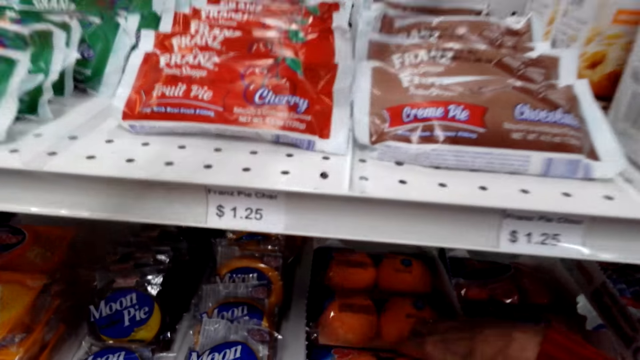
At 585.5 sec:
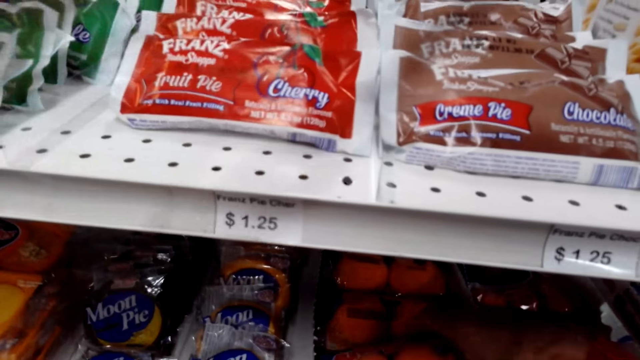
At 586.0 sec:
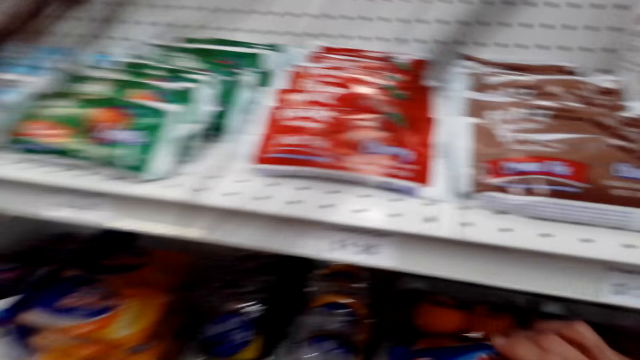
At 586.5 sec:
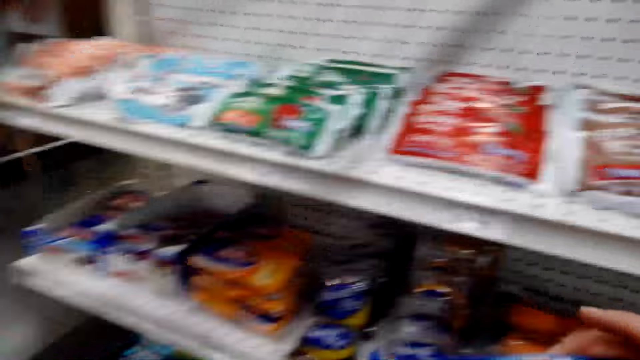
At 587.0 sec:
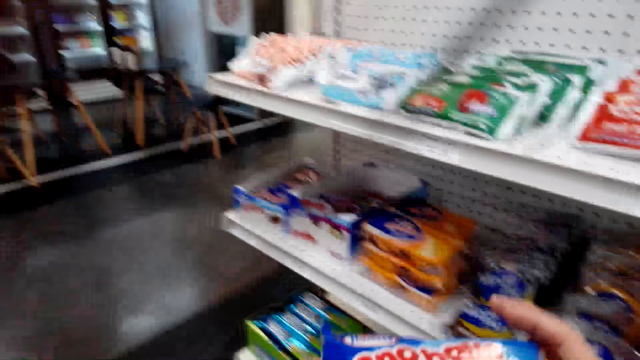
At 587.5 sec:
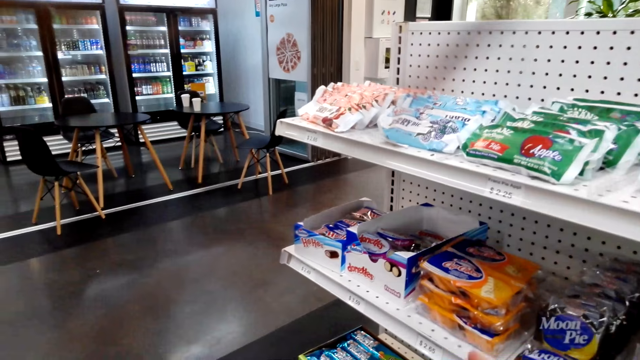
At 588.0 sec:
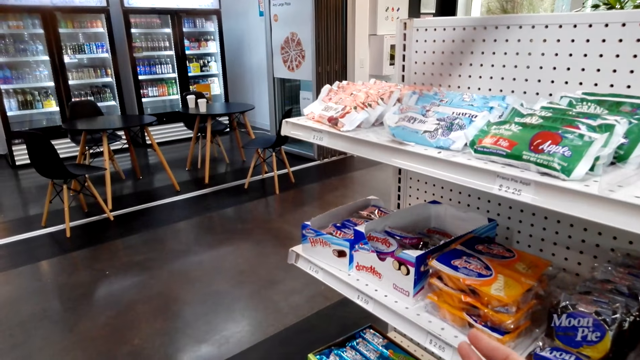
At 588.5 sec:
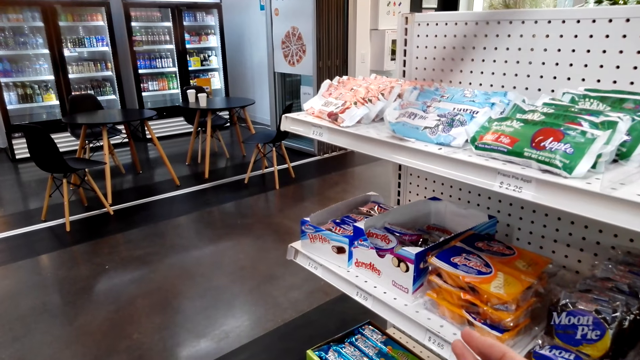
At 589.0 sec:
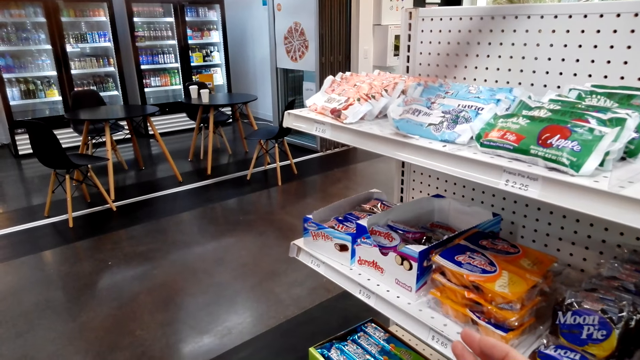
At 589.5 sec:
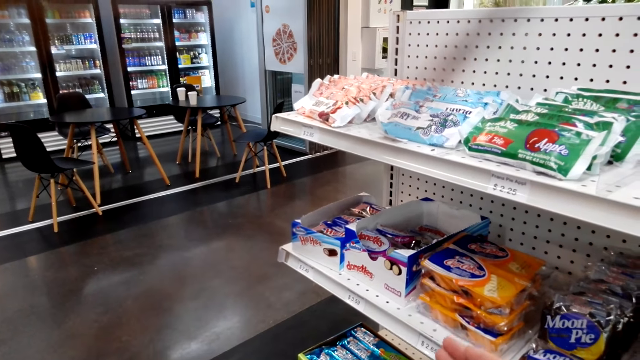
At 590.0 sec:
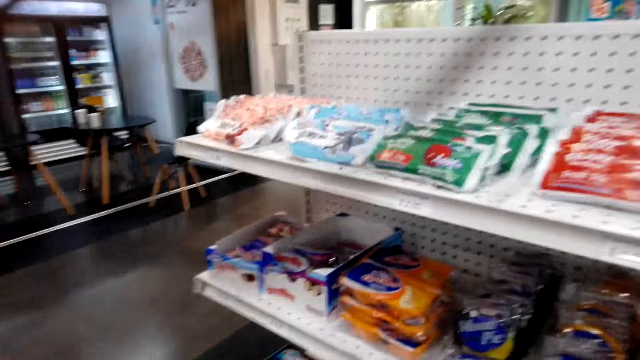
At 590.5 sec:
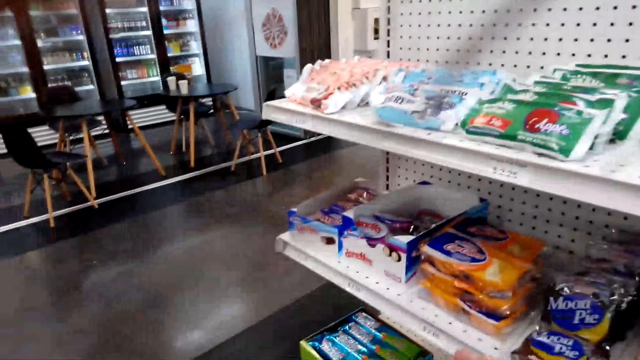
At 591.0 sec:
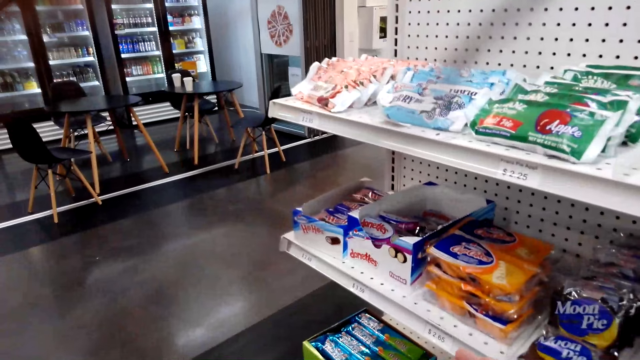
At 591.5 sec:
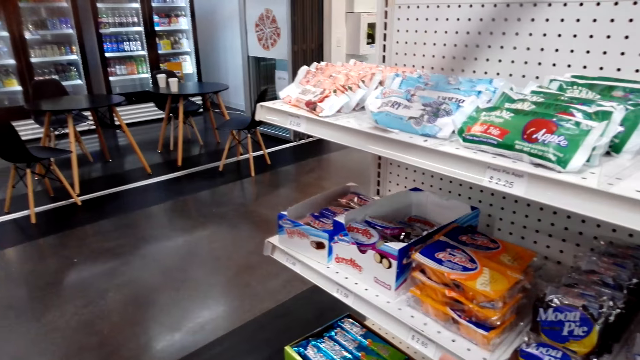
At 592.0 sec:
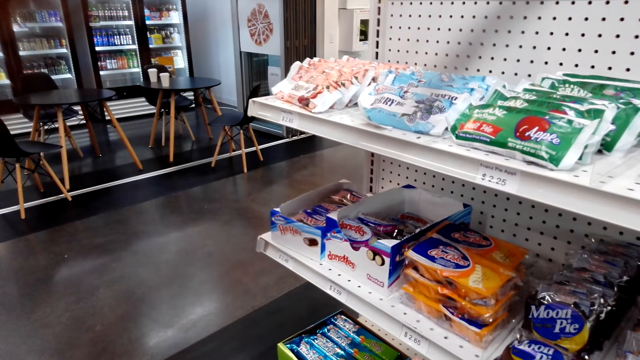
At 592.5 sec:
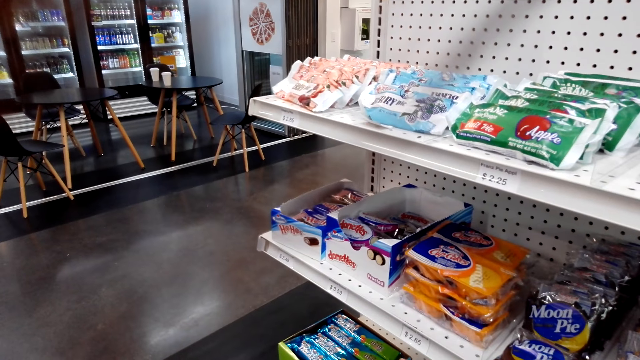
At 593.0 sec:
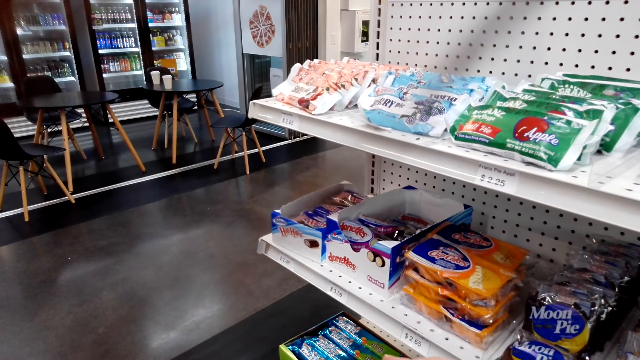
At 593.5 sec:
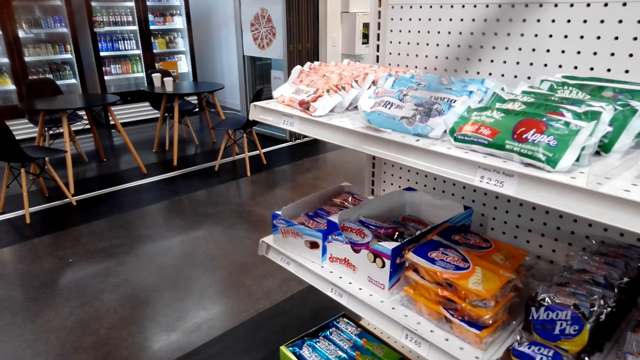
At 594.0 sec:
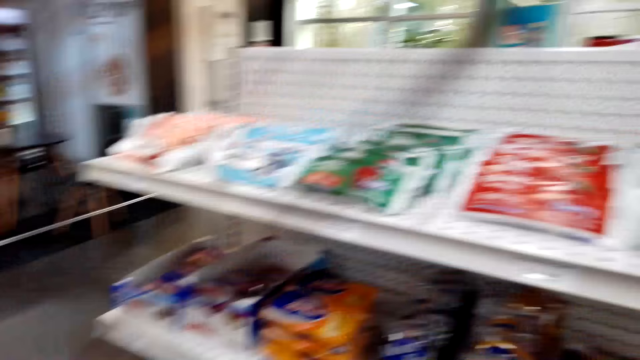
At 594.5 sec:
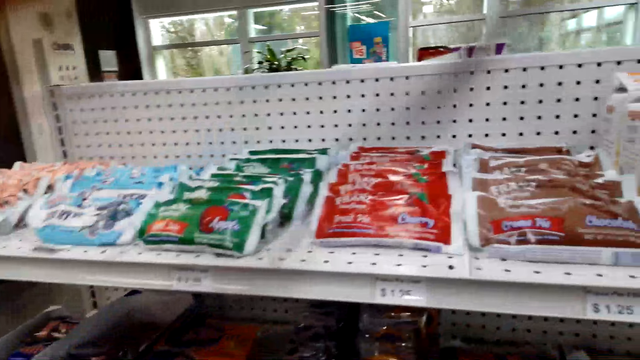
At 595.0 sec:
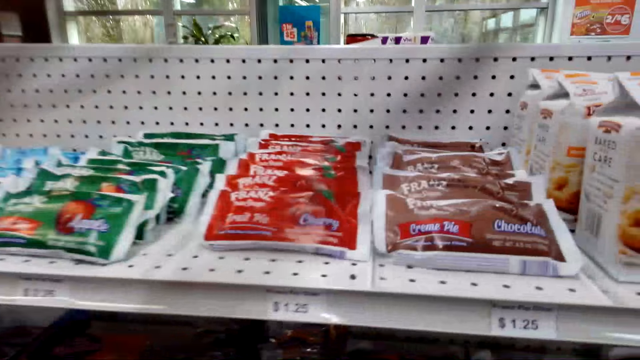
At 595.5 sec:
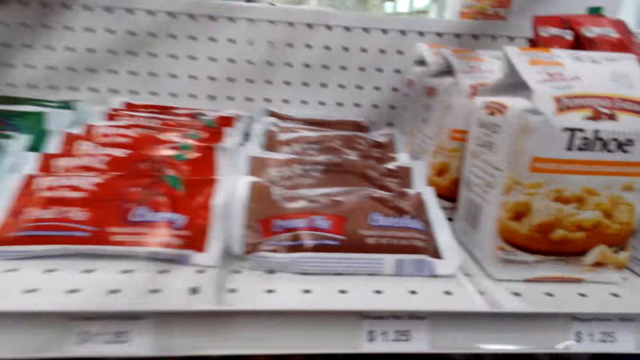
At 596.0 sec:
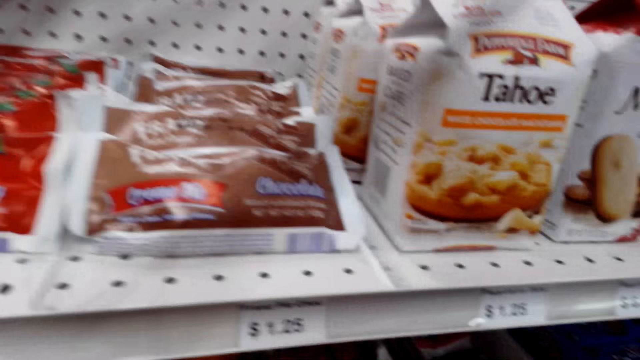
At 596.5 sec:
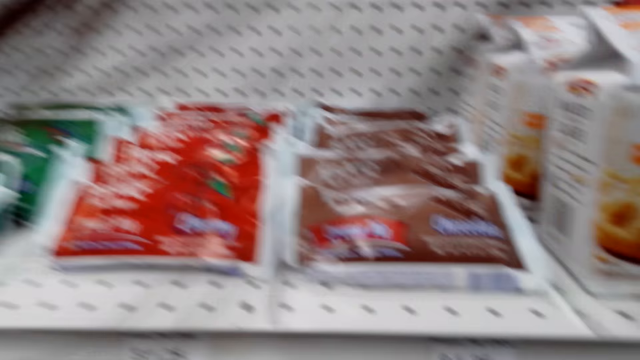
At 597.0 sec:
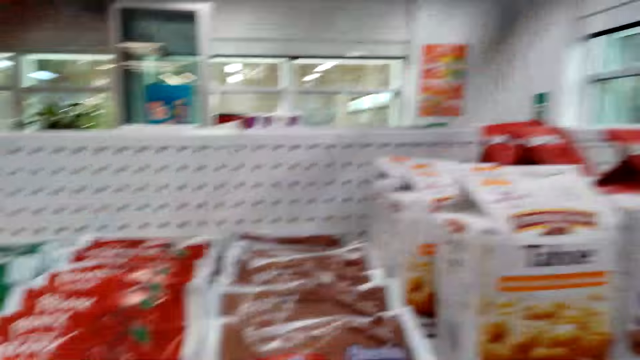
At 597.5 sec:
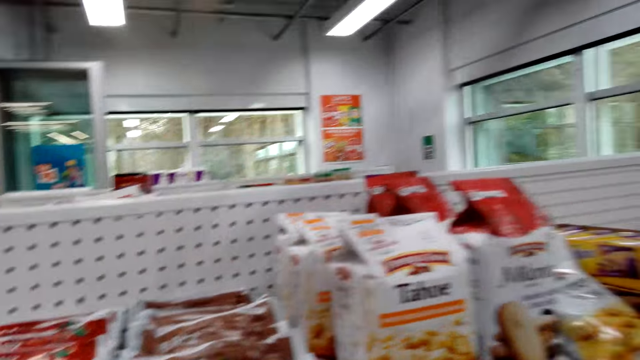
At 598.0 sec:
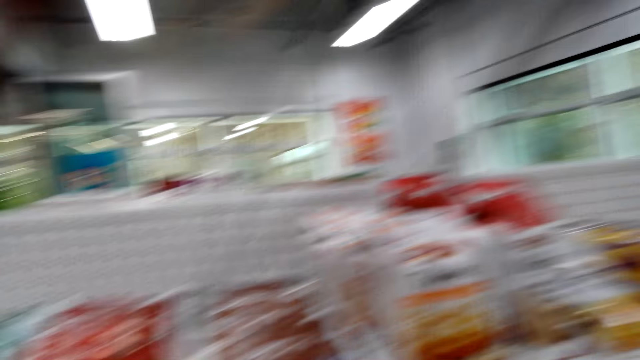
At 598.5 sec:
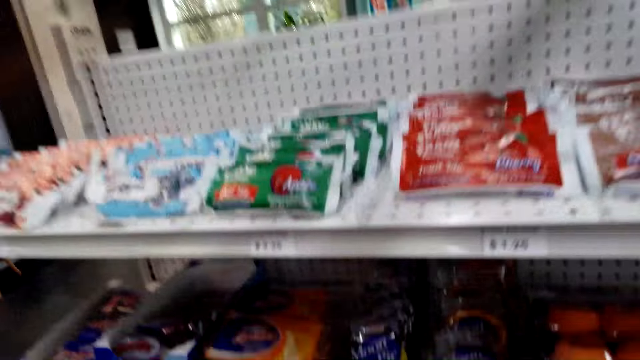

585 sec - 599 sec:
The camera wearer picks candy on the shelf. They look around the supermarket. They look at the product on the shelf.

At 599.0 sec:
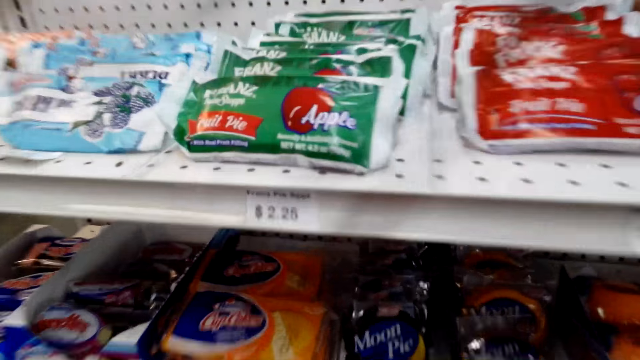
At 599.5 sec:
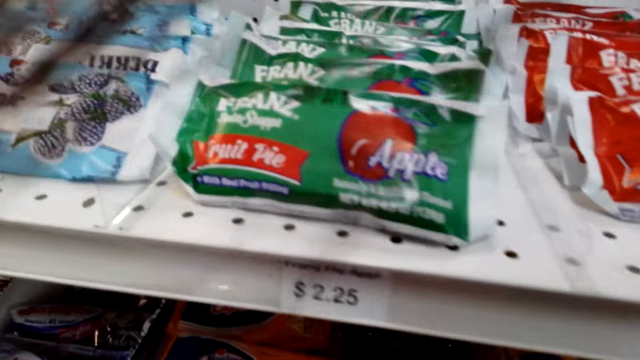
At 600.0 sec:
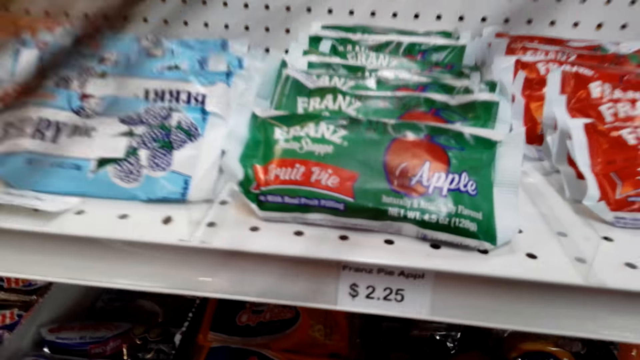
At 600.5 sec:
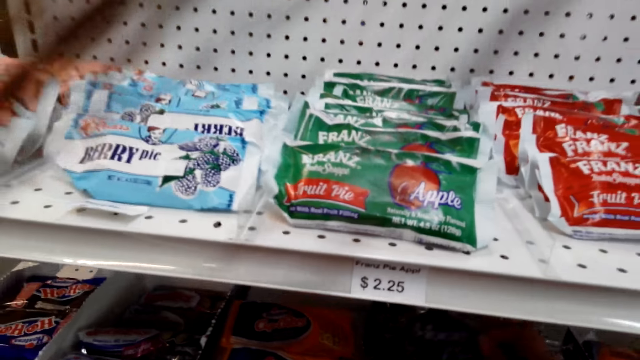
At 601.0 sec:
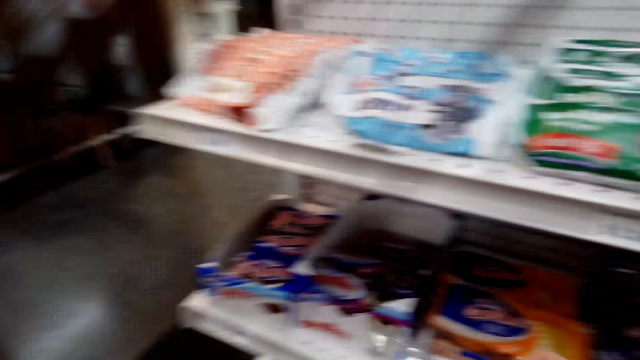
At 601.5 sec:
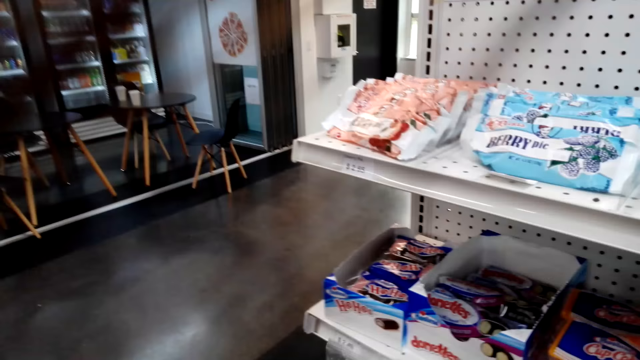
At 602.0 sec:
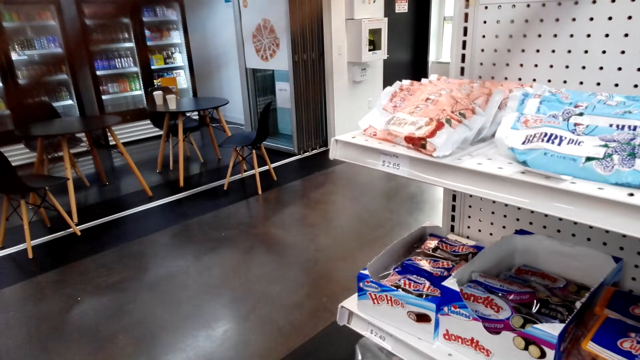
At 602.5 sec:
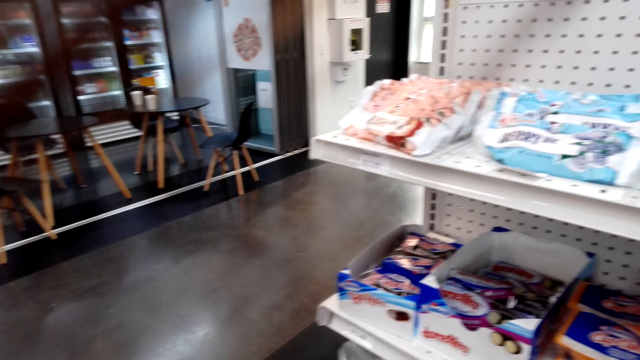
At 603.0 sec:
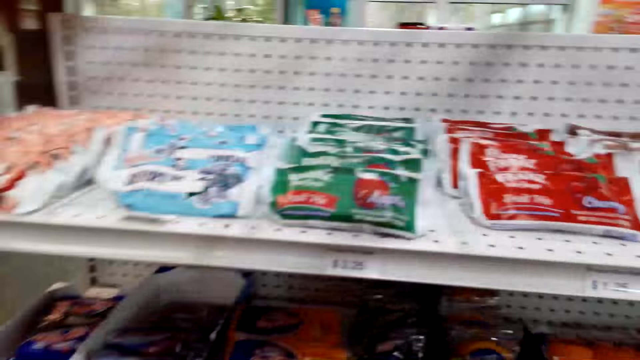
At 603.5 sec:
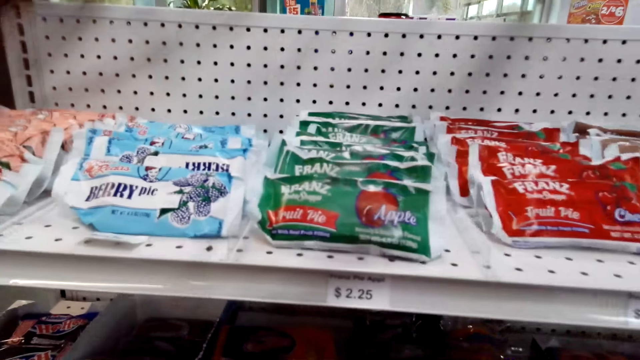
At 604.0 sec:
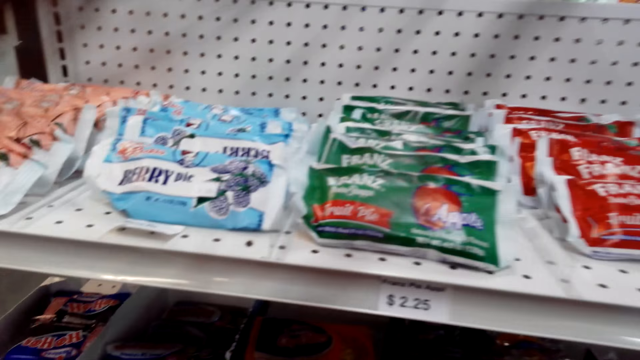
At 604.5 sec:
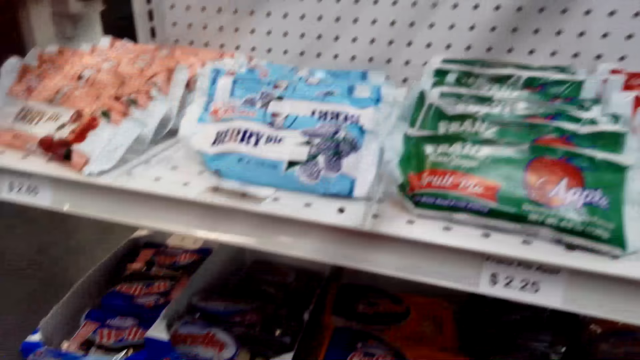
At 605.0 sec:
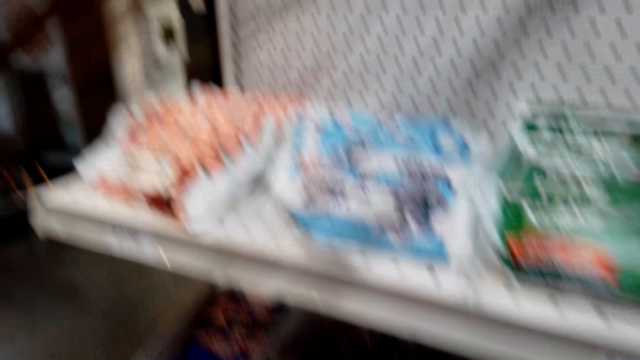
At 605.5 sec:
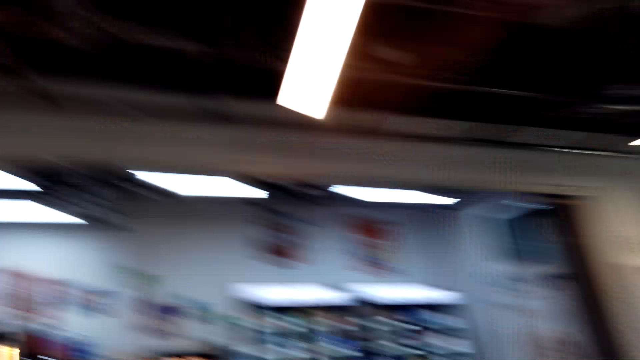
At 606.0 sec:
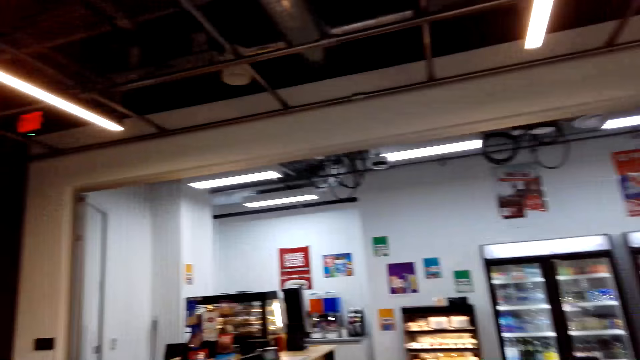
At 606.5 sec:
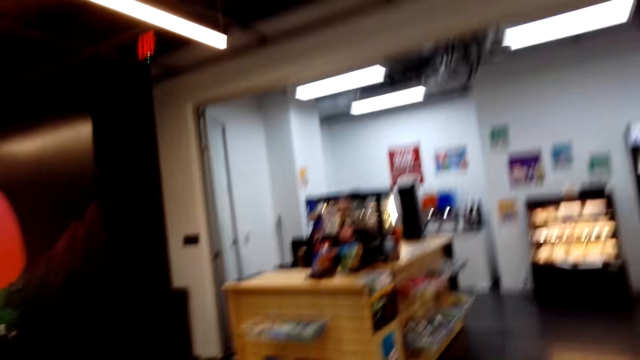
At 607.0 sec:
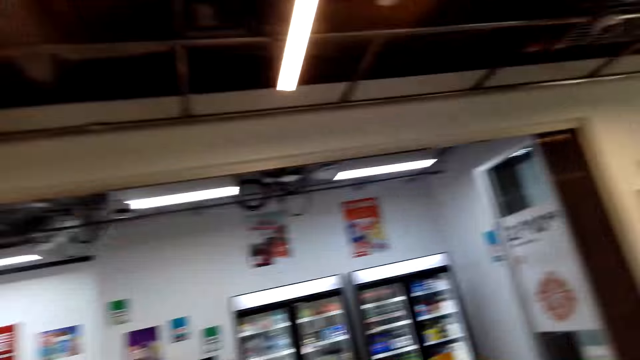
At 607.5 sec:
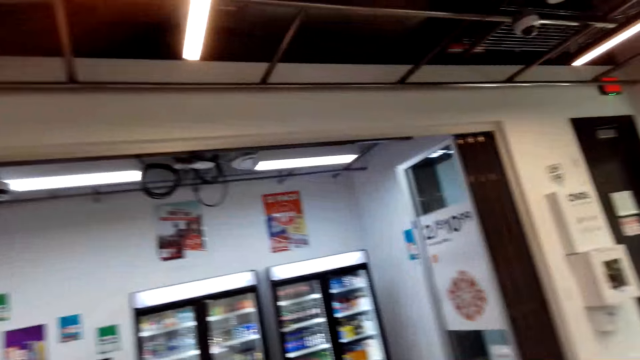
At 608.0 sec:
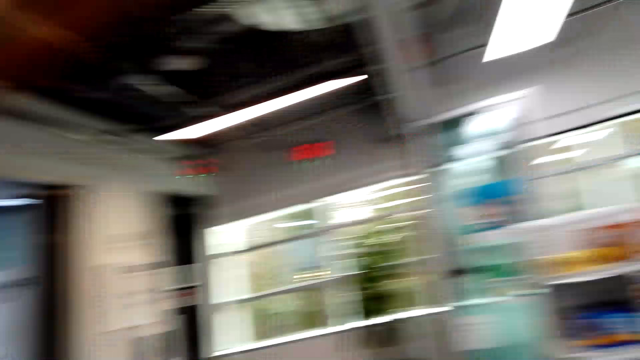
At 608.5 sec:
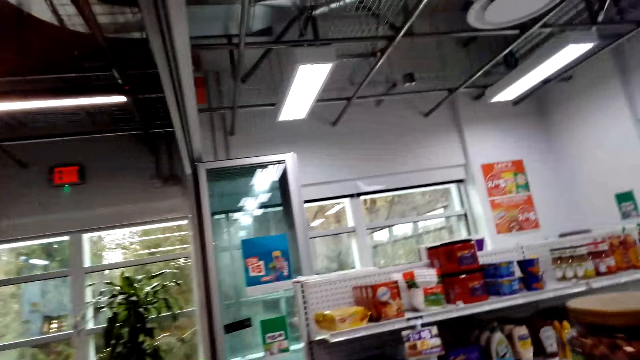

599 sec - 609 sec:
The camera wearer walks around the store.
